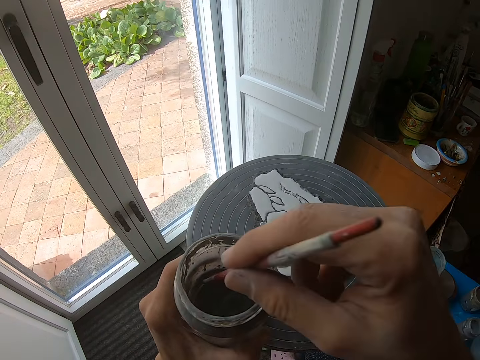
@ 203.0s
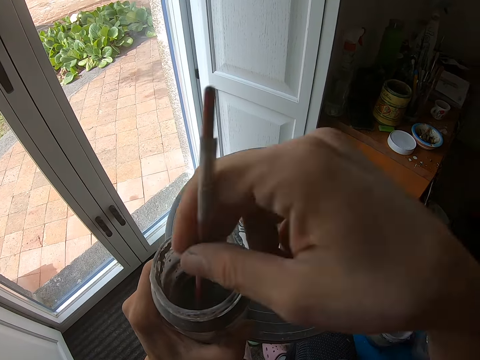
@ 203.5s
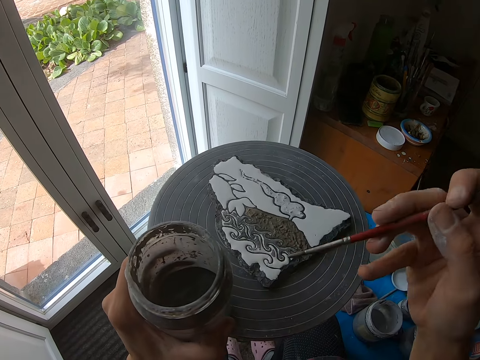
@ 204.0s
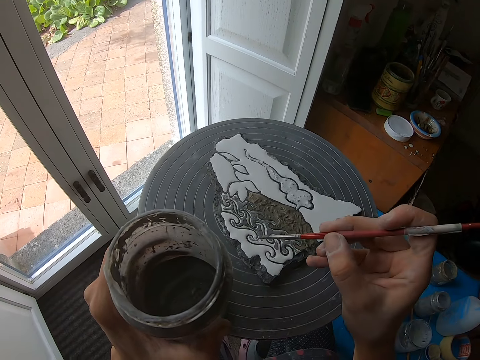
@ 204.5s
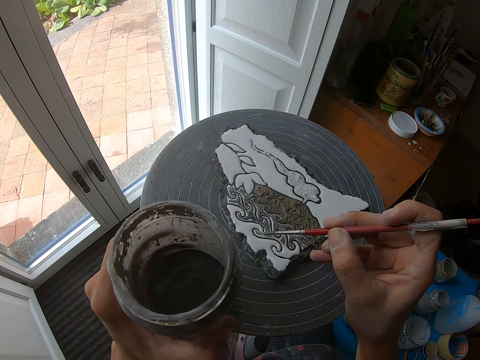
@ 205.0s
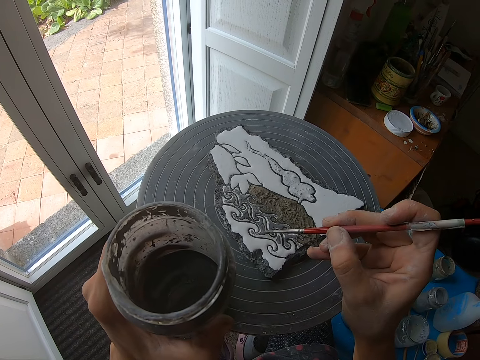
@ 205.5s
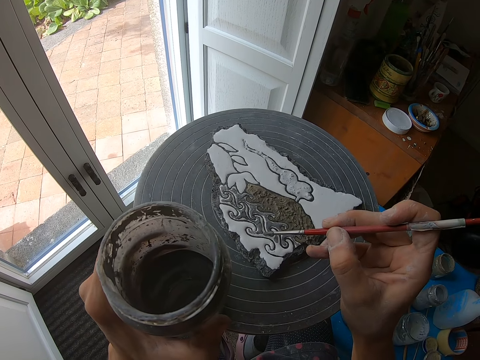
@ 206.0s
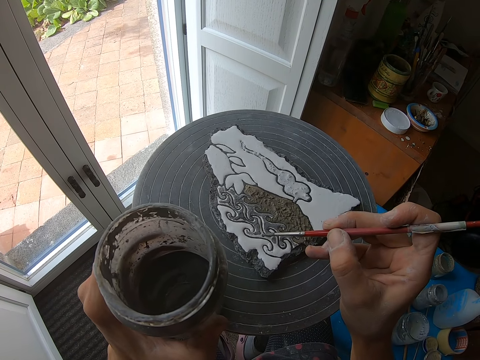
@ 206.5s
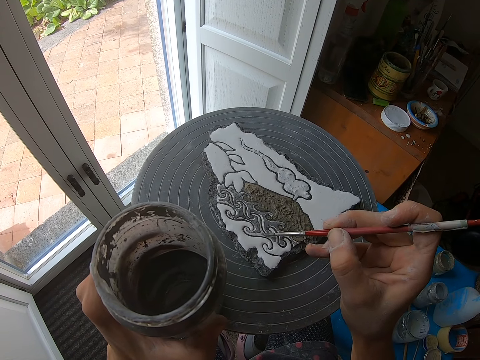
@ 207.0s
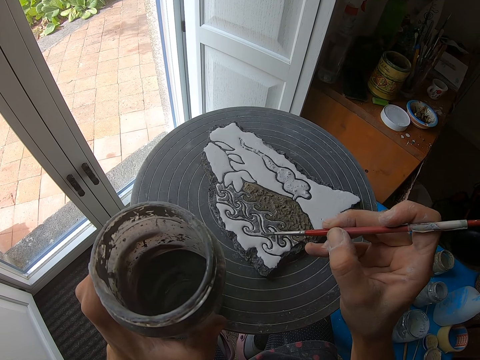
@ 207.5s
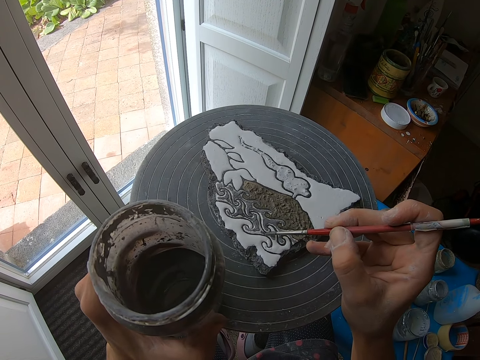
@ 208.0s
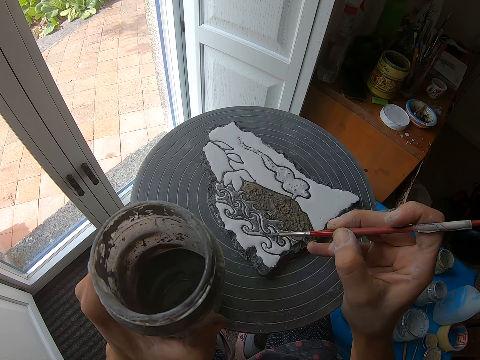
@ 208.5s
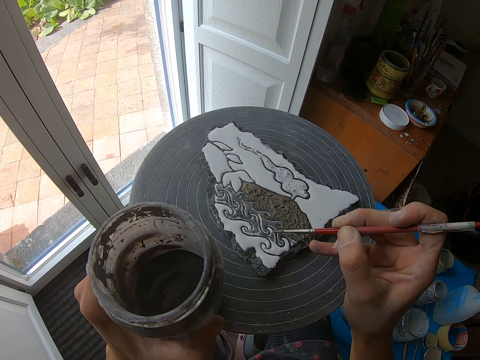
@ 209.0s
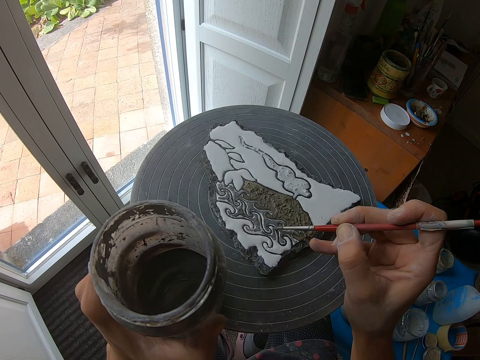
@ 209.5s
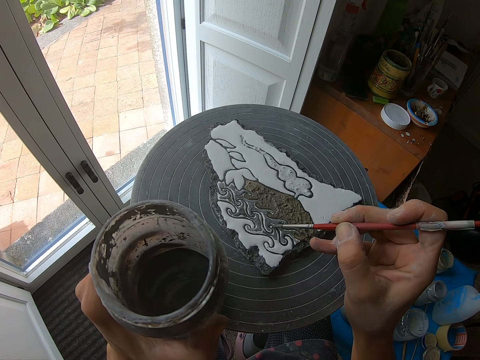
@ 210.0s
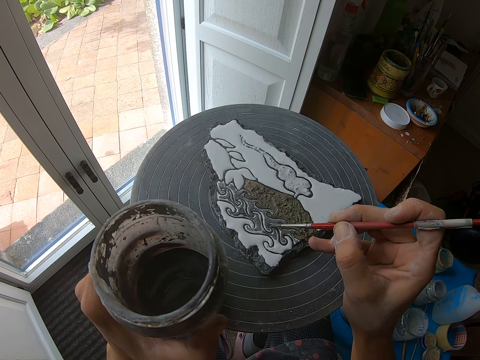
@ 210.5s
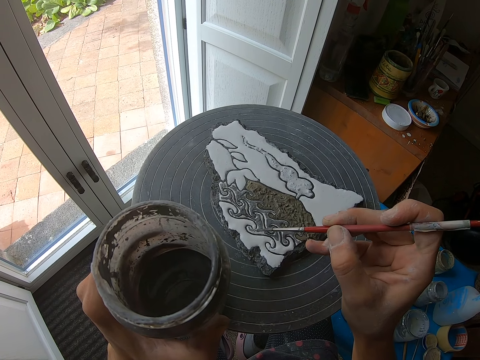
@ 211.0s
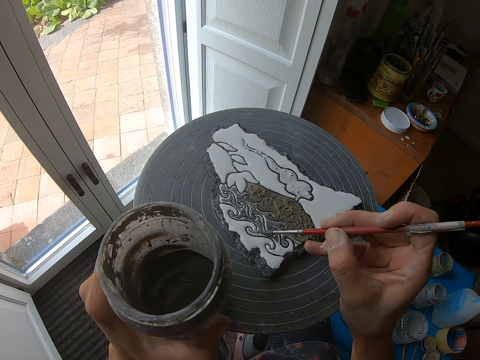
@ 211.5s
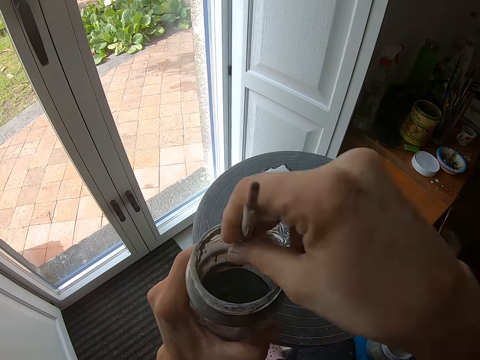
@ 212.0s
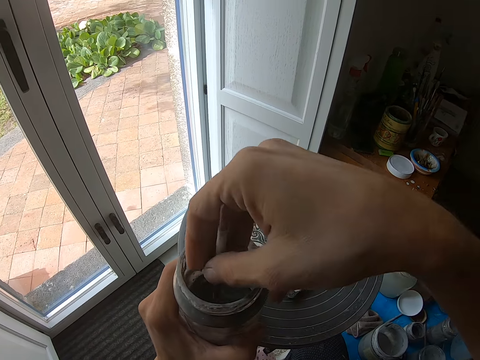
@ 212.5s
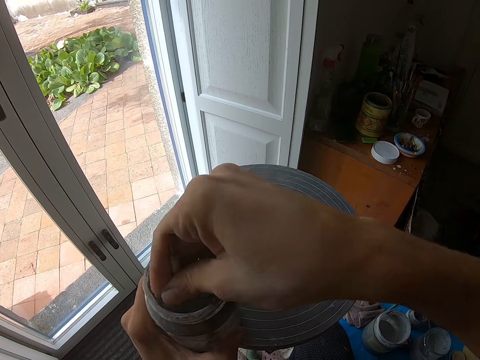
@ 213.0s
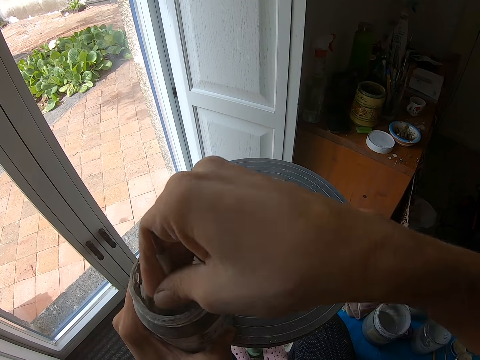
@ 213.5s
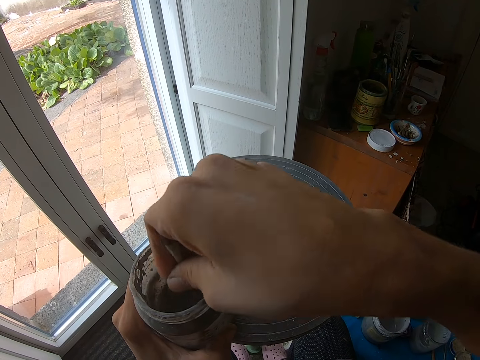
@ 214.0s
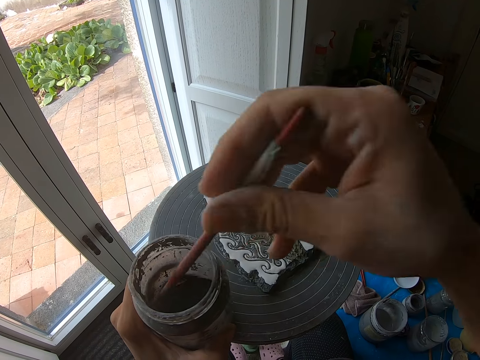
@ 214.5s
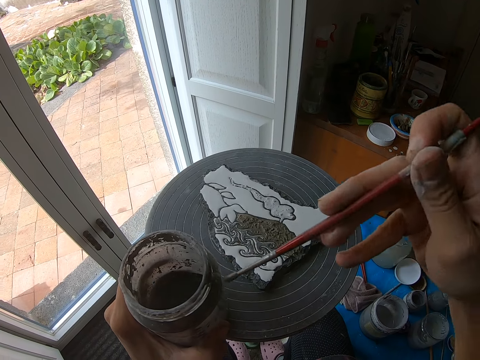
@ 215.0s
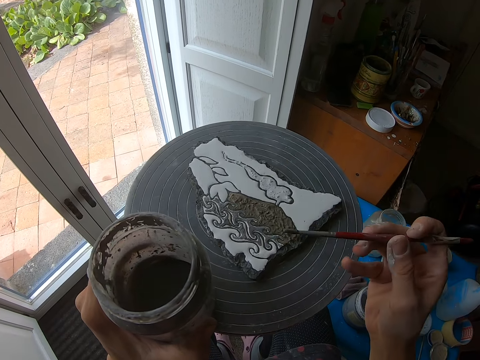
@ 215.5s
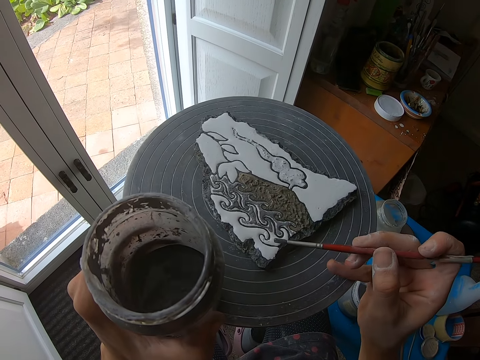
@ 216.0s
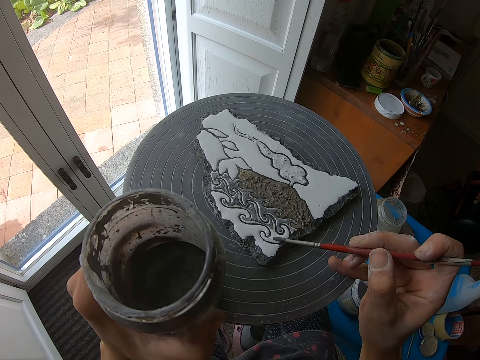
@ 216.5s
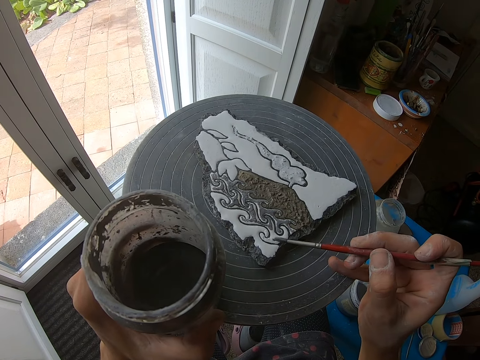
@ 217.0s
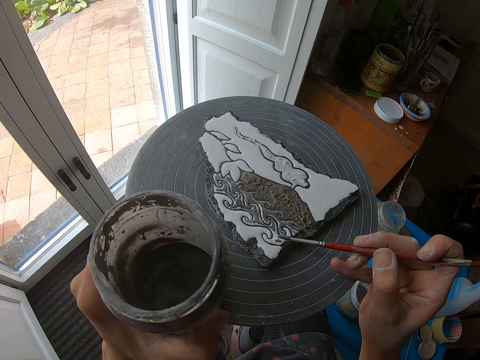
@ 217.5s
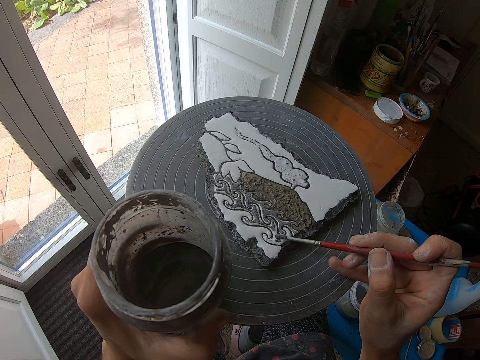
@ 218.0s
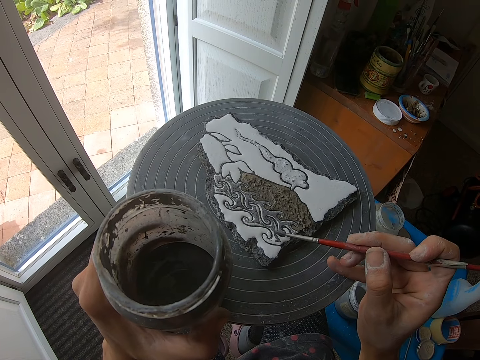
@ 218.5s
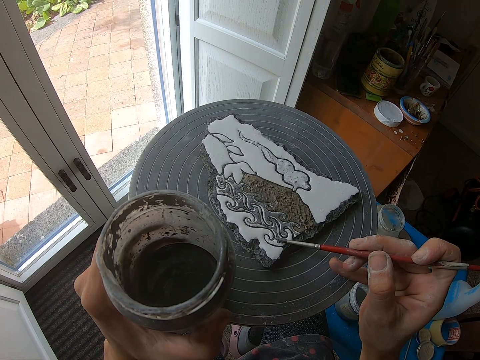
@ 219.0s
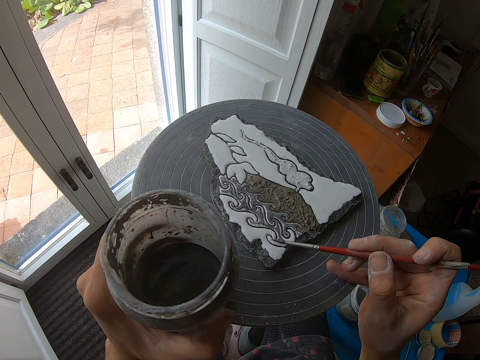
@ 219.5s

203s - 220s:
The camera wearer dips the paintbrush in a bottle of paint or paint can with his right hand. He paints the stone with the paintbrush in his right hand. He stirs the paintbrush in the paint can. He dips the paintbrush in the bottle of paint with his right hand. He paints the stone with the paintbrush in his right hand.

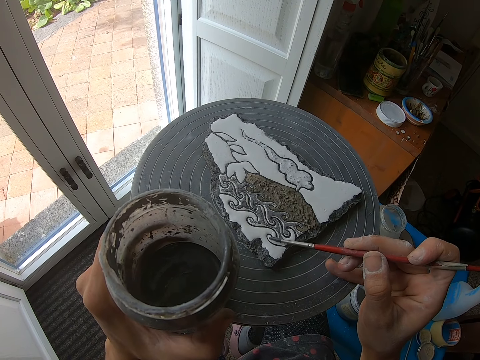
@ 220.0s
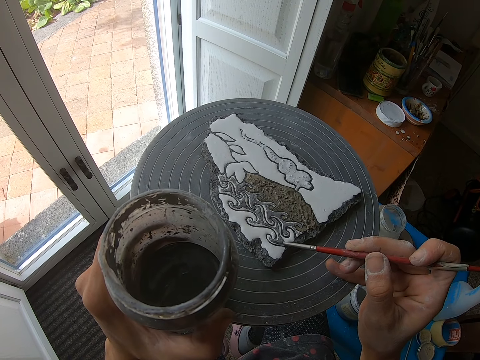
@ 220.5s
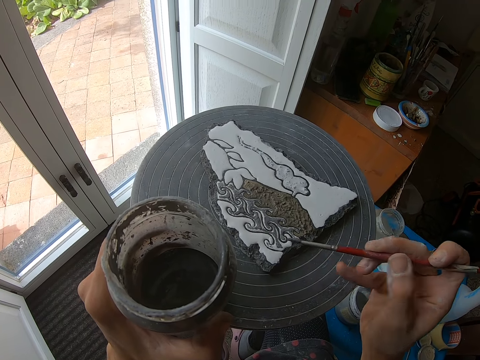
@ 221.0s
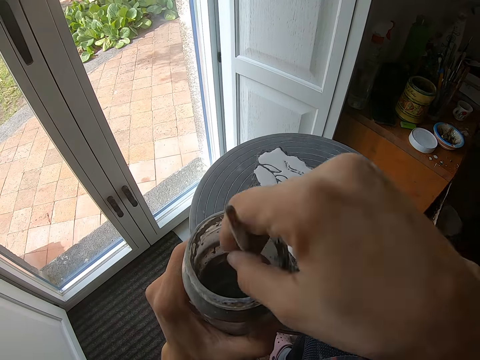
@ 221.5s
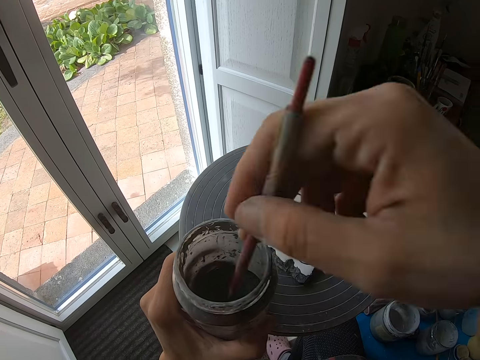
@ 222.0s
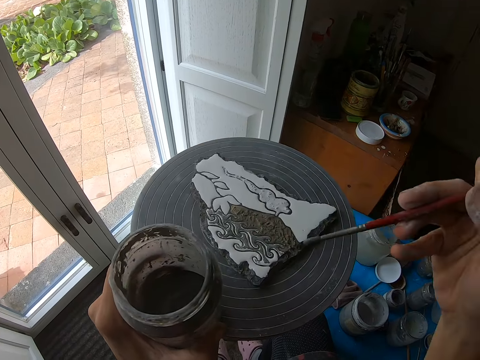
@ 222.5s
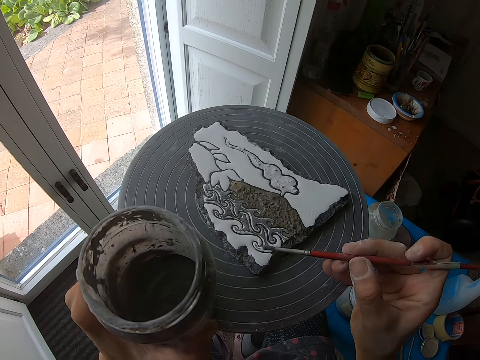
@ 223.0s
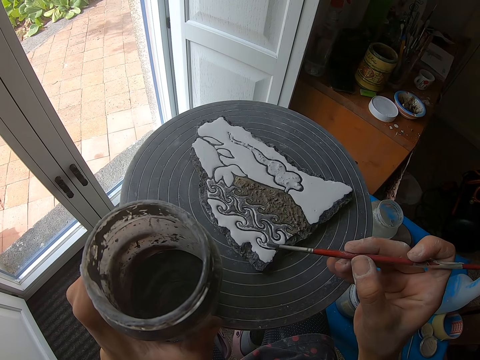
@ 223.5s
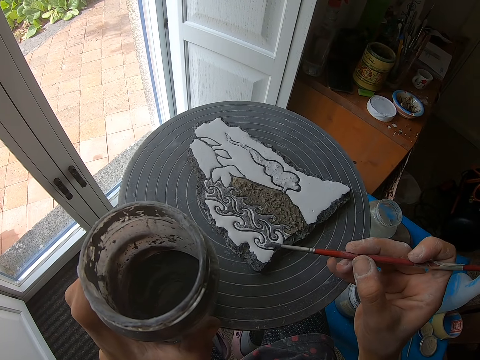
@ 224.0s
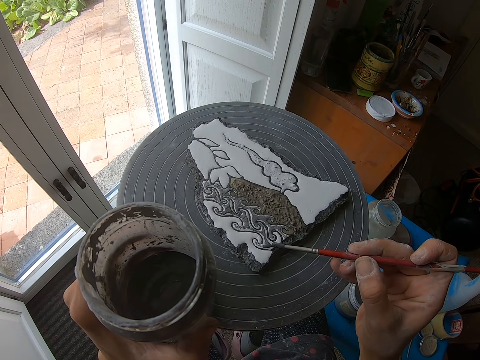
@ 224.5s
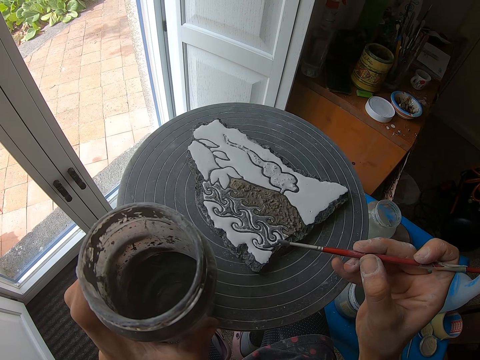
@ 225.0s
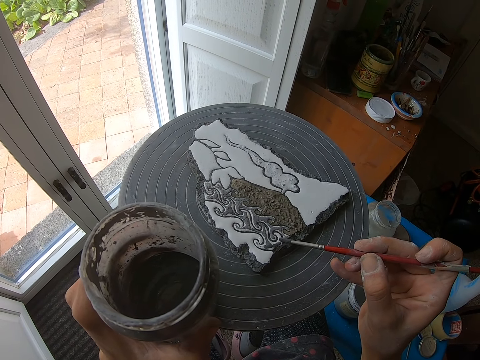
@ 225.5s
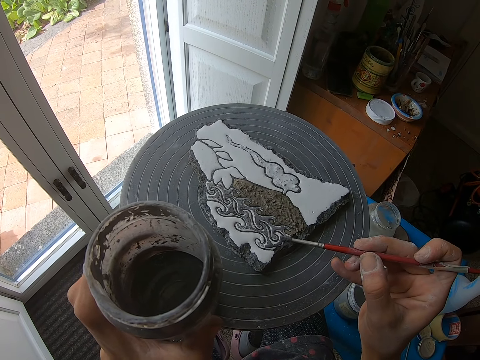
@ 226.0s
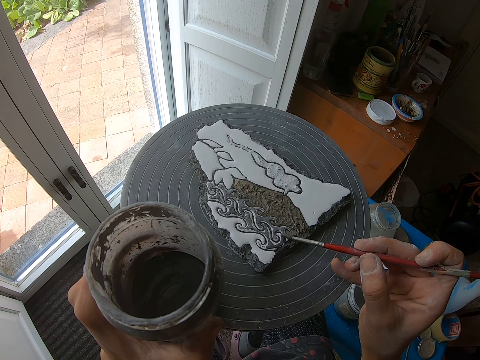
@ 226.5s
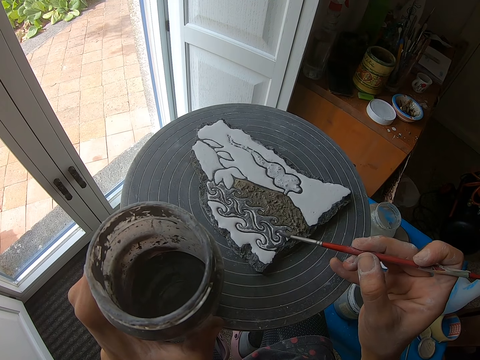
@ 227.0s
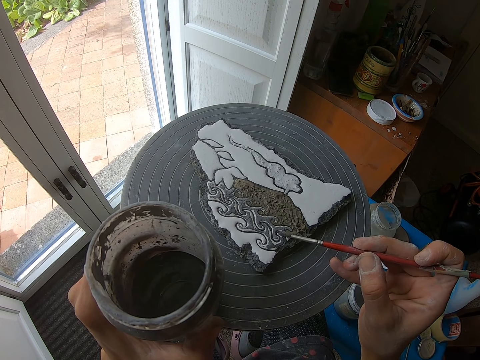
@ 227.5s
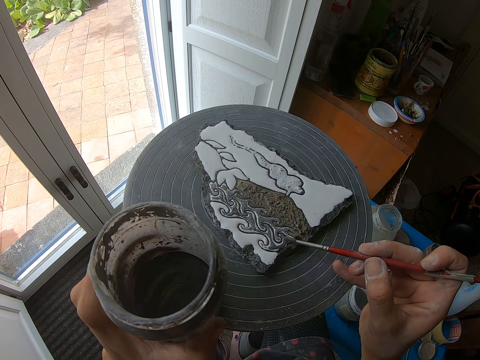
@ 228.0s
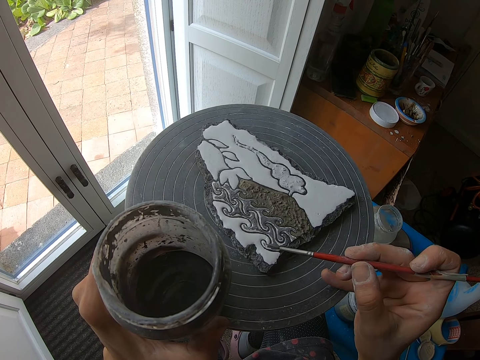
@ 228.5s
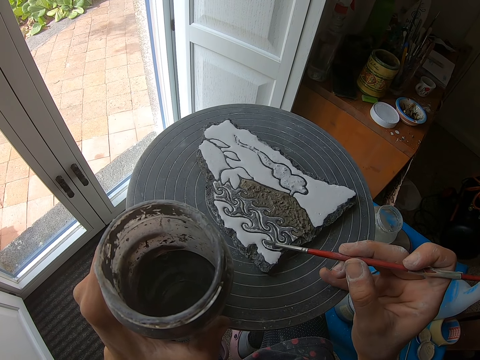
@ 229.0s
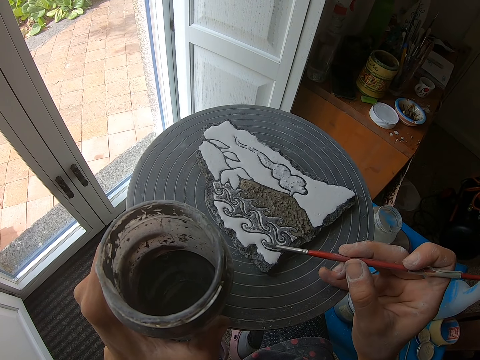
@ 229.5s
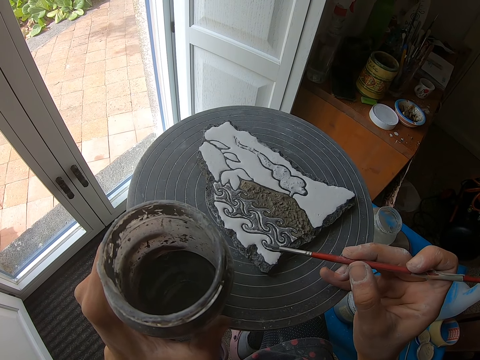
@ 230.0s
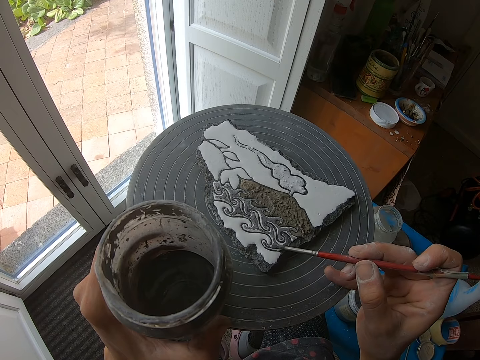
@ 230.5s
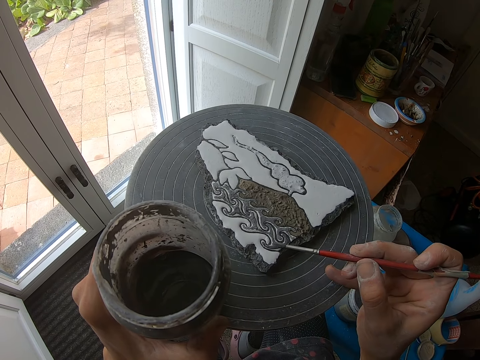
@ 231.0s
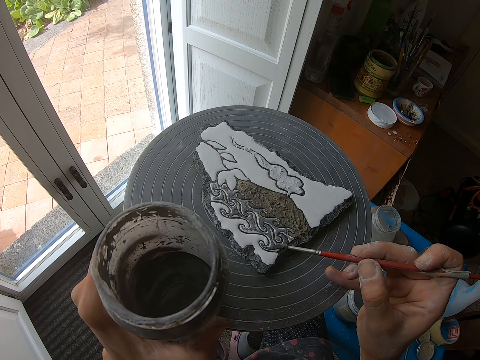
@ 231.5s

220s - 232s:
The camera wearer stirs the paintbrush in a paint can. He dips the paintbrush in the bottle of paint with his right hand. He paints the stone with the paintbrush in his right hand.
